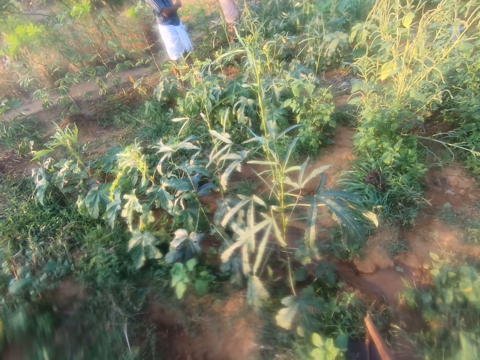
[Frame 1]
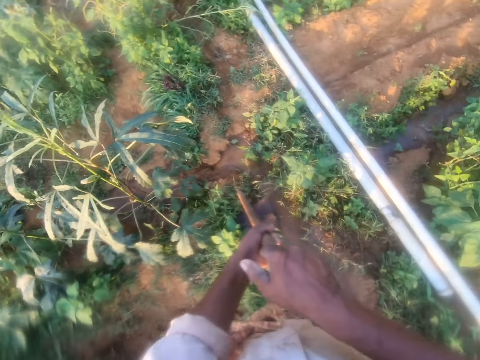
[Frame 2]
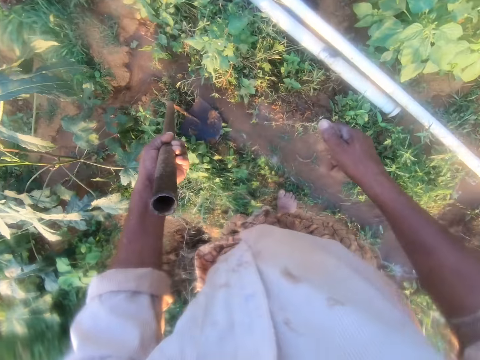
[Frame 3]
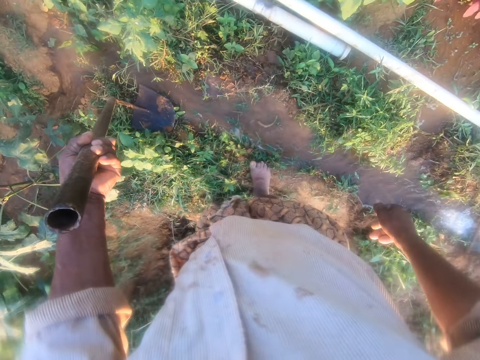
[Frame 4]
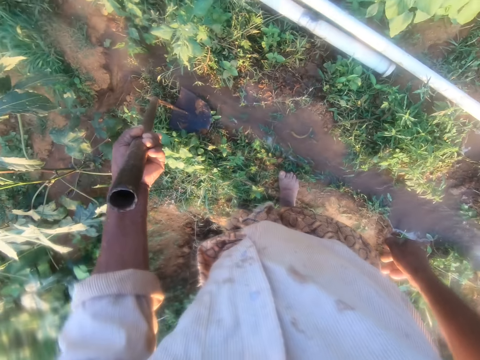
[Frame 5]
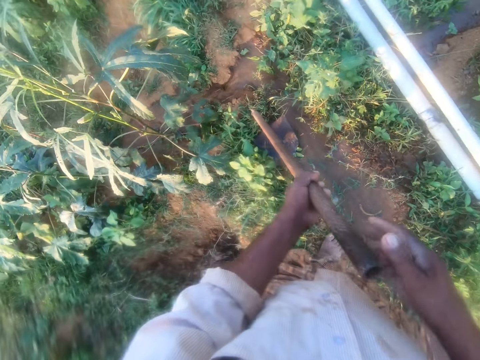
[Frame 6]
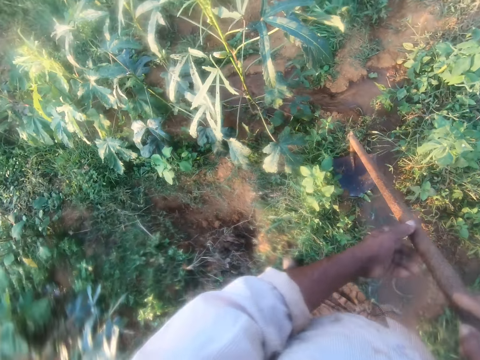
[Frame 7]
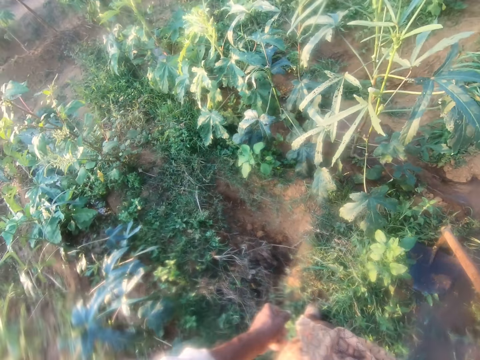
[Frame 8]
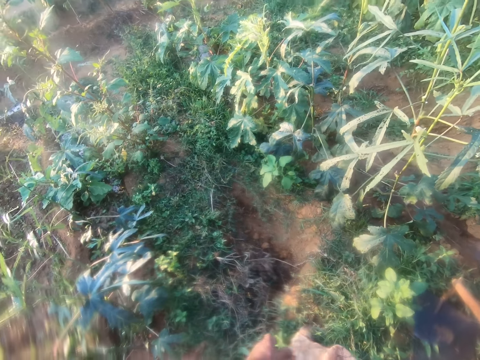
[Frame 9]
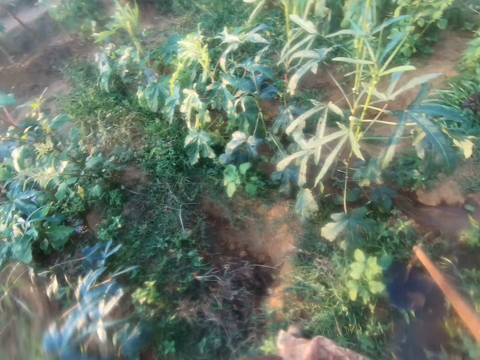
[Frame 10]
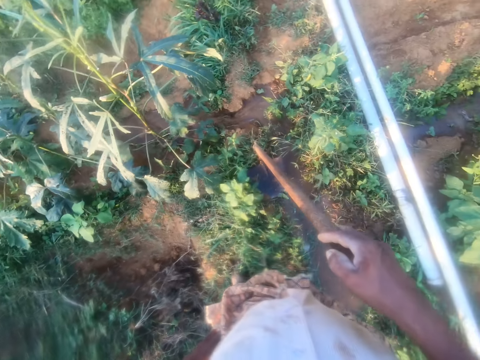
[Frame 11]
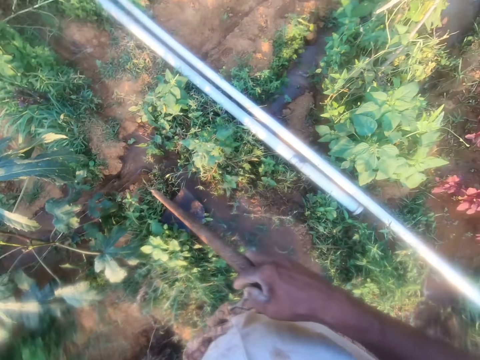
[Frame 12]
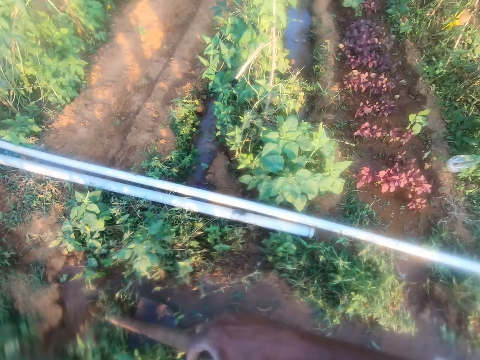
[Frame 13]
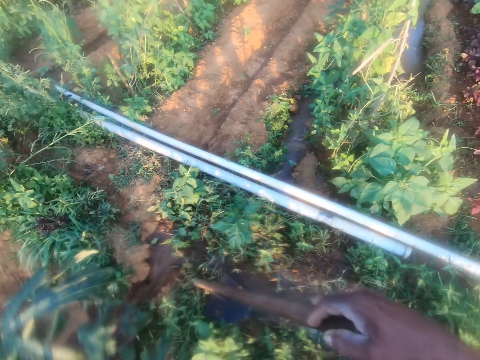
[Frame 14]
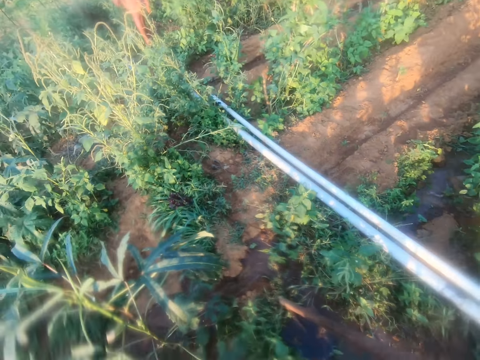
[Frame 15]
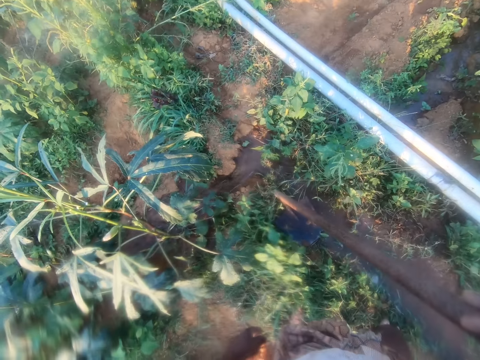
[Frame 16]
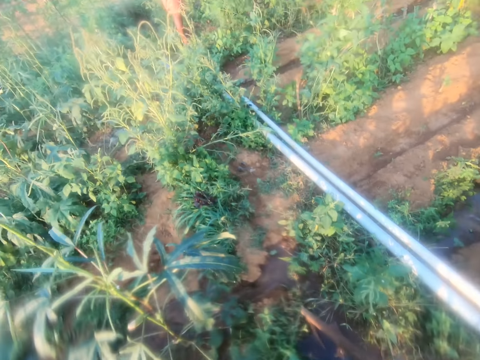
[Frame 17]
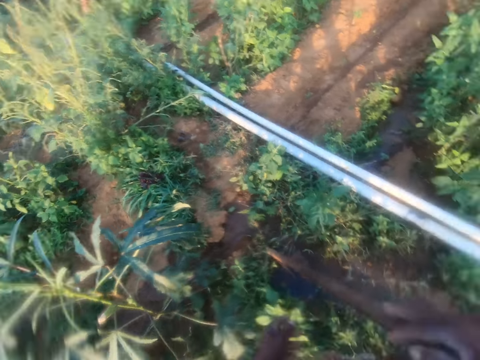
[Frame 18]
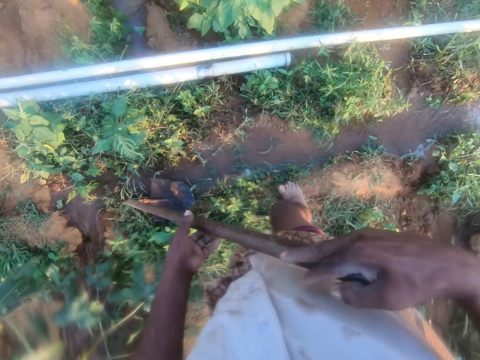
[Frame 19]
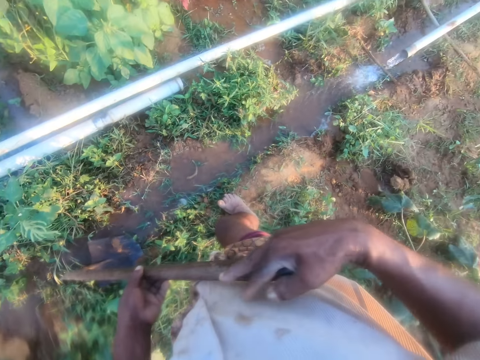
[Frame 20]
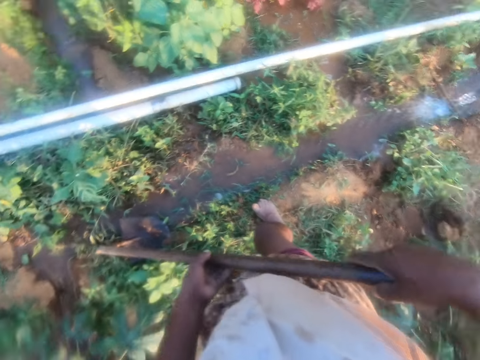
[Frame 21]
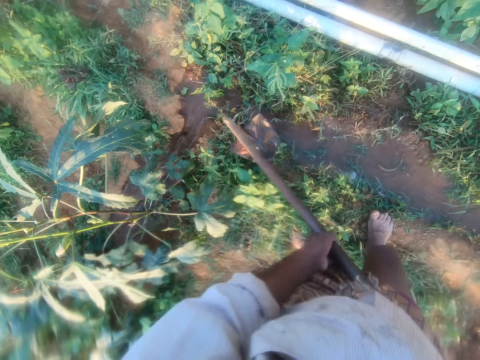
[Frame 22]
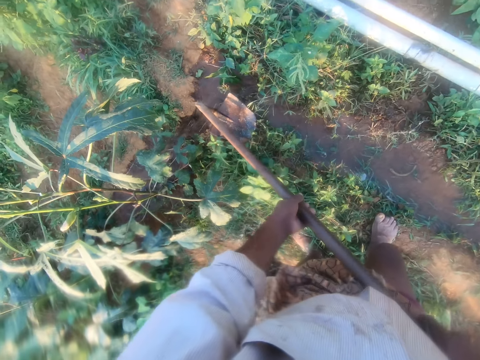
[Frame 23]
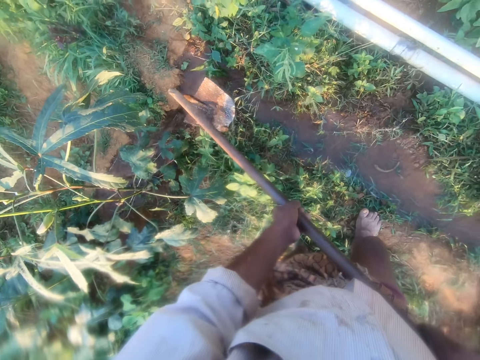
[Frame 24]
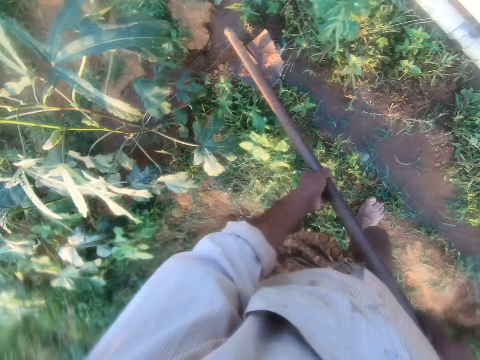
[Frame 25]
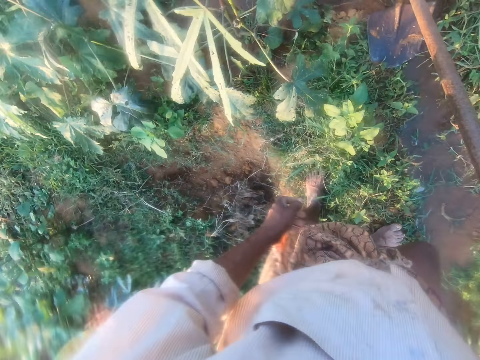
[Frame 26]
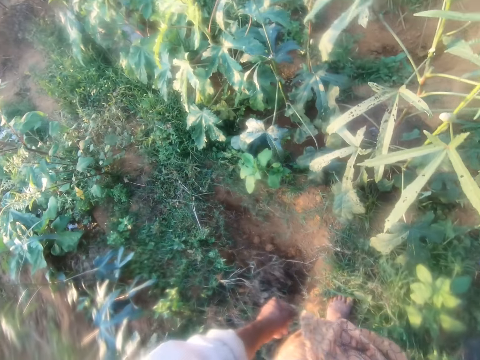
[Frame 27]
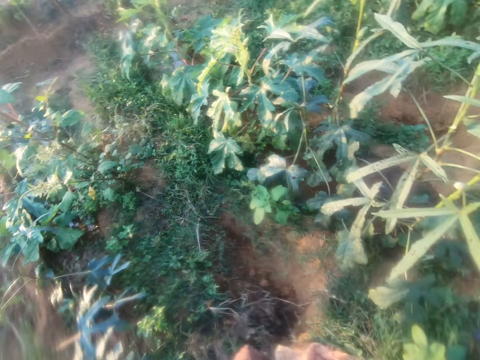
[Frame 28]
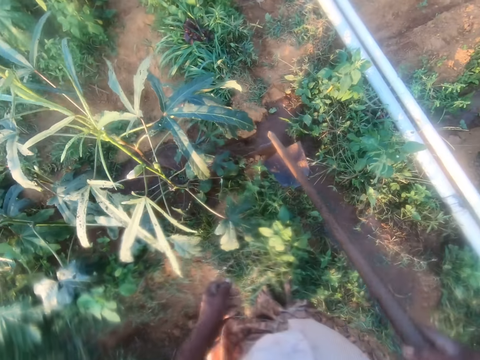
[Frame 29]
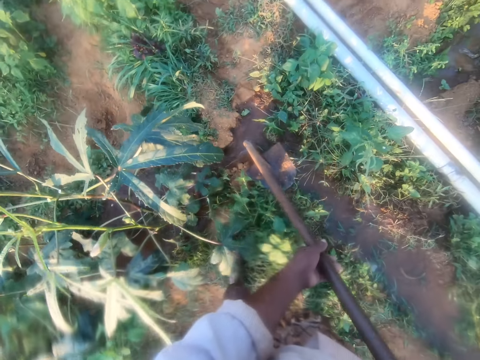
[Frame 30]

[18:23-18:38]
The camera wearer moves the hoe.

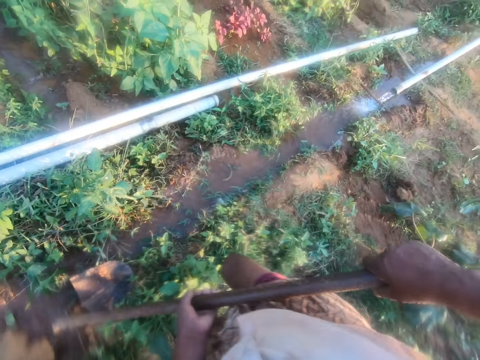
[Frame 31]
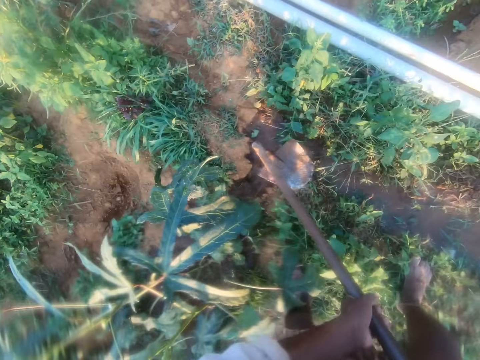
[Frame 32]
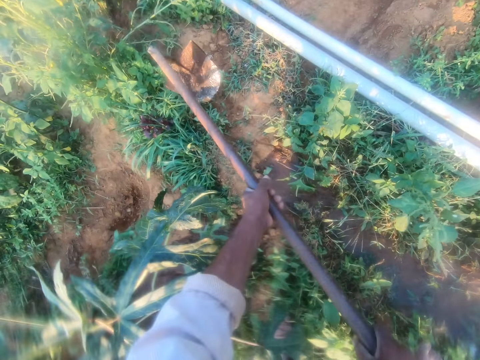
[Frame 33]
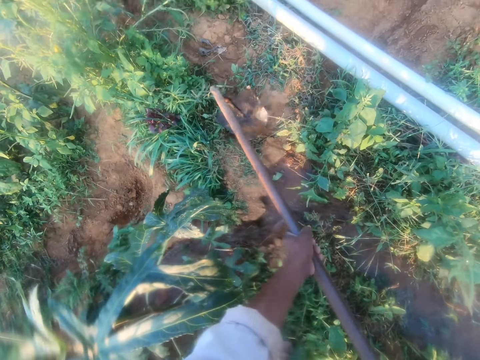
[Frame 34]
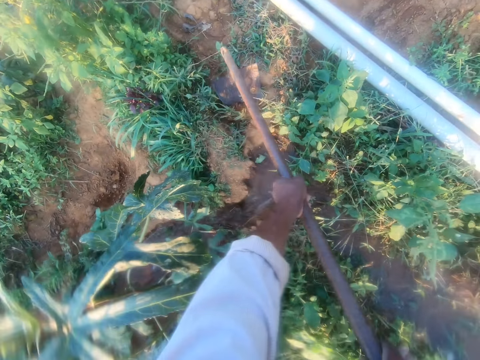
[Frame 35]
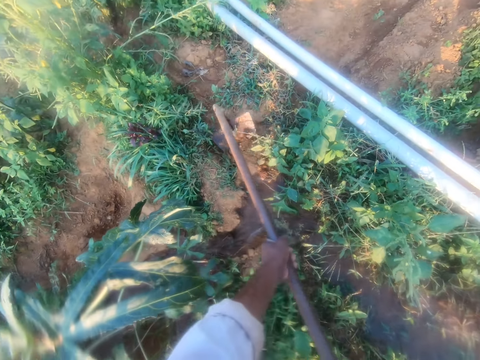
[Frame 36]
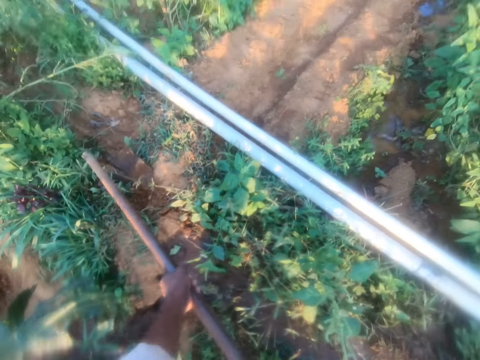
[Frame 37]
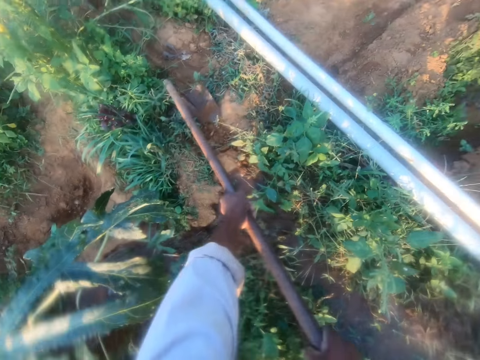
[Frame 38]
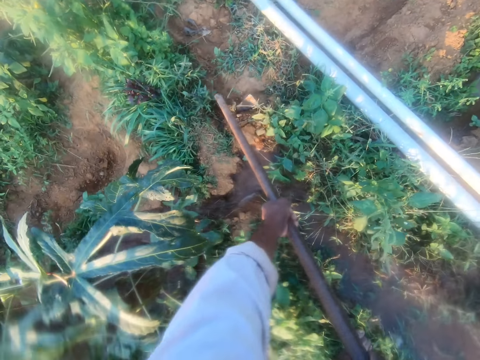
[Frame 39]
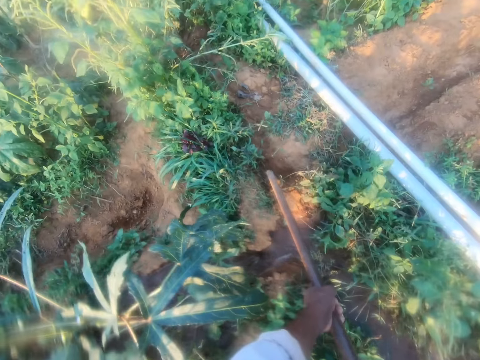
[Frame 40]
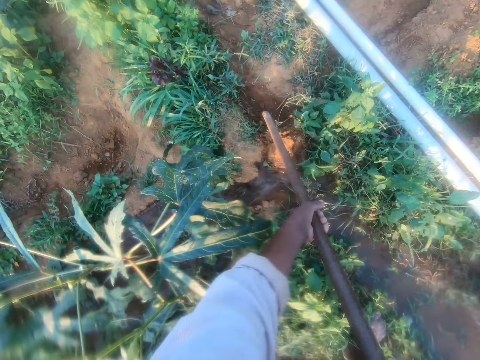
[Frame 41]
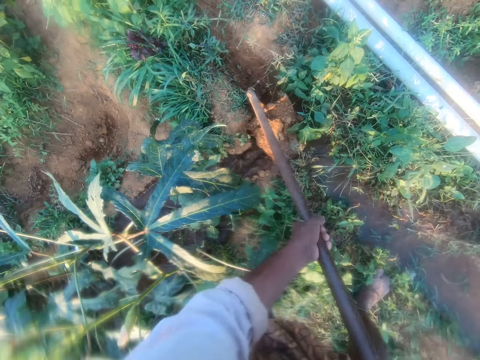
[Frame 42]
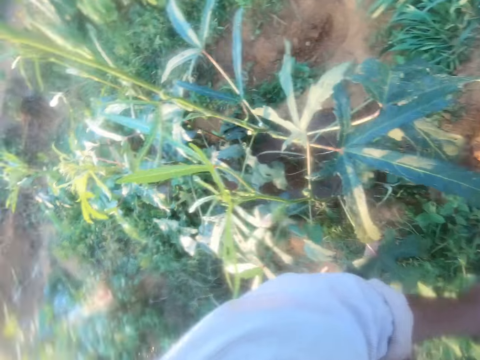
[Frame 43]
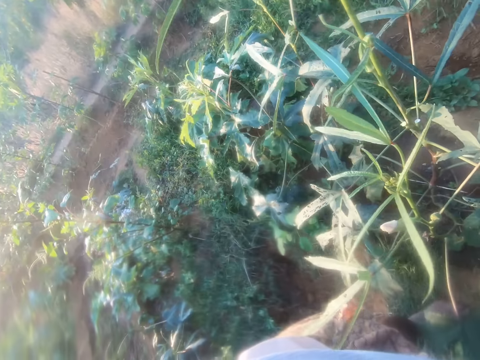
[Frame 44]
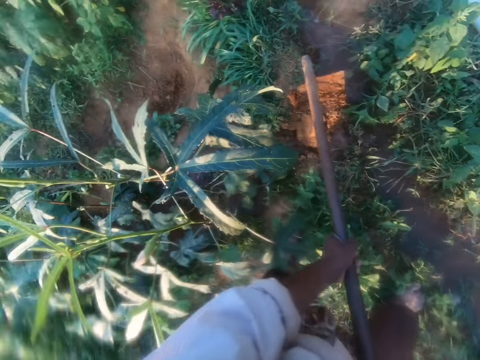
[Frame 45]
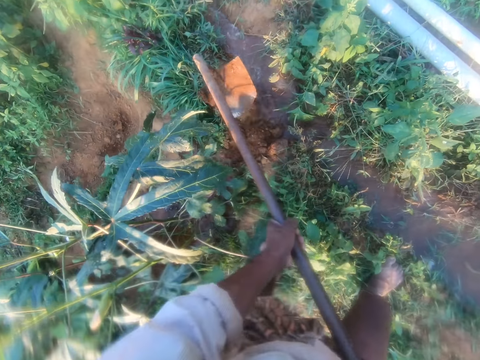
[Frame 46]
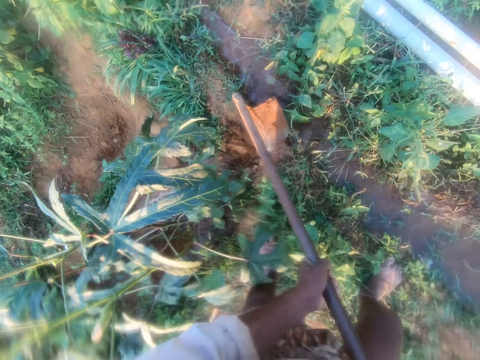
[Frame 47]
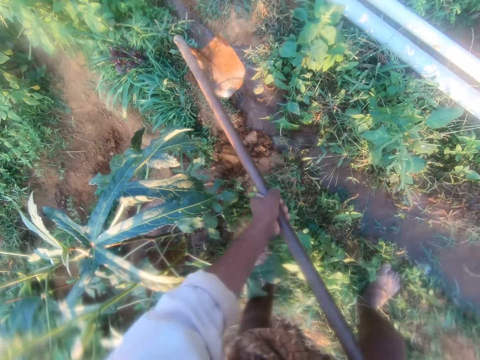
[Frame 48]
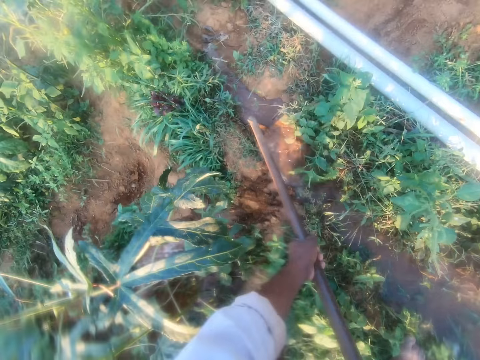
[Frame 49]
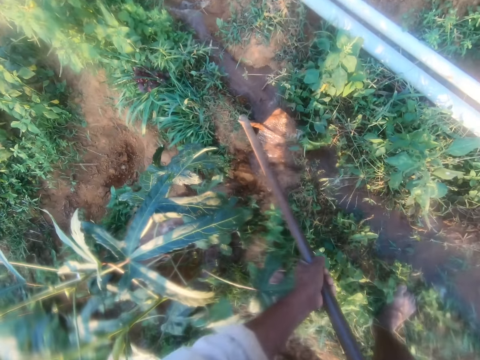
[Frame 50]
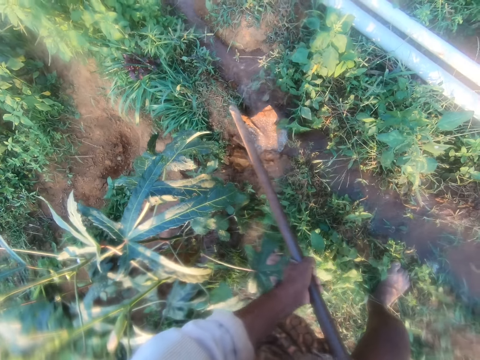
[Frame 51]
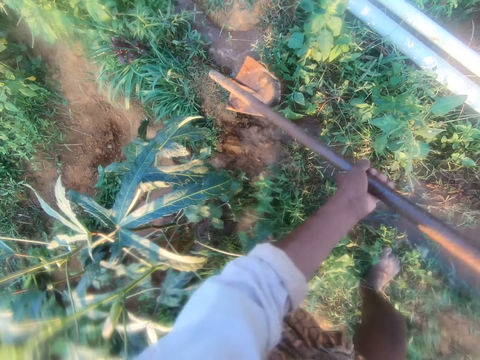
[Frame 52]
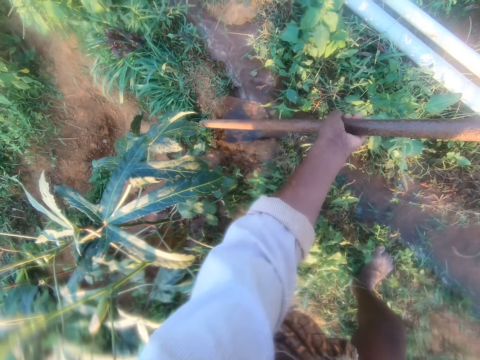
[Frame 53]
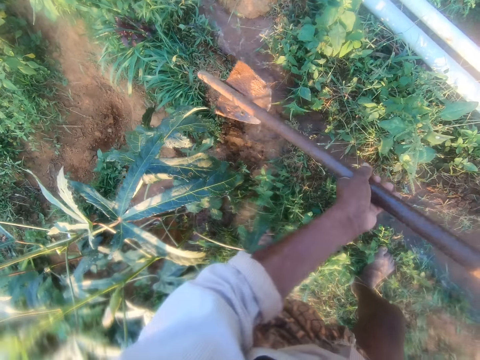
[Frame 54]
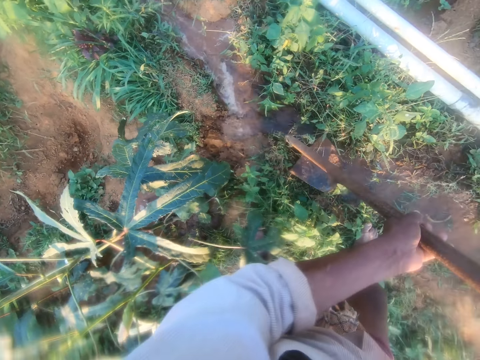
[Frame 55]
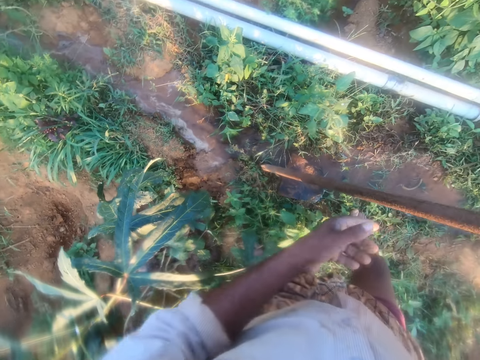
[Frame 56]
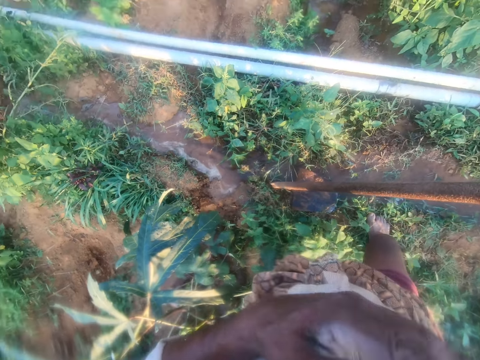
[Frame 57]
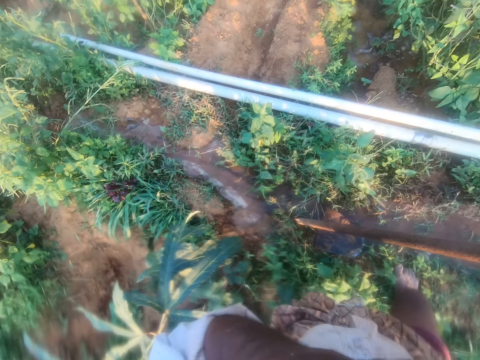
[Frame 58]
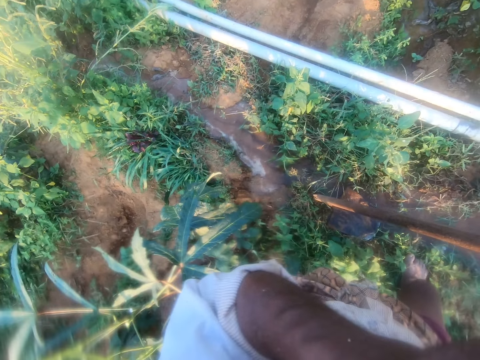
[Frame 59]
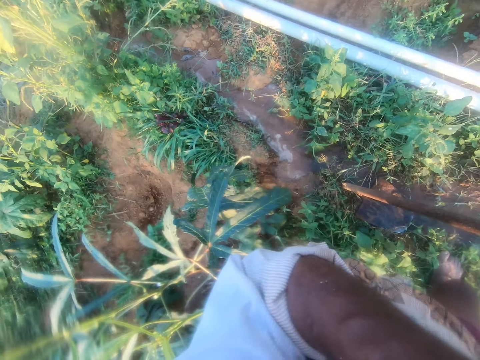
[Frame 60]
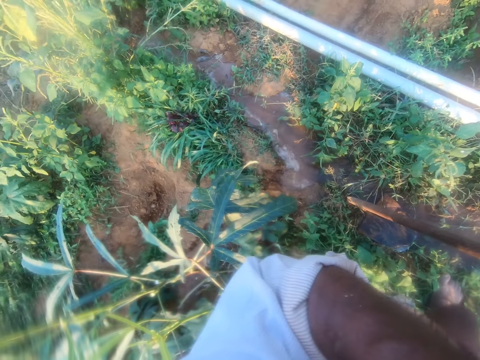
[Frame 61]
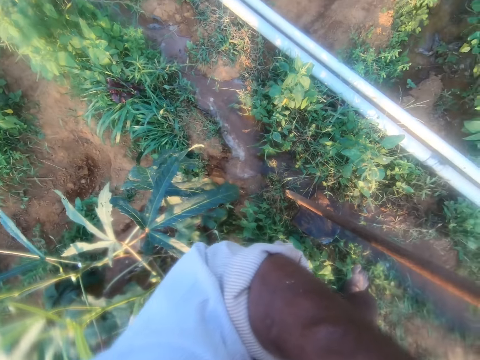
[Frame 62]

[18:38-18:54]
The camera wearer digs the furrow with the hoe. They look around. They dig the farm with the hoe. They wipe the face with the cloth.
